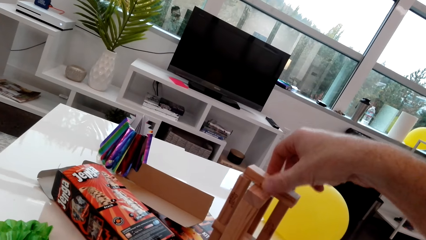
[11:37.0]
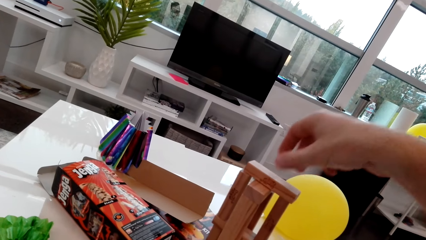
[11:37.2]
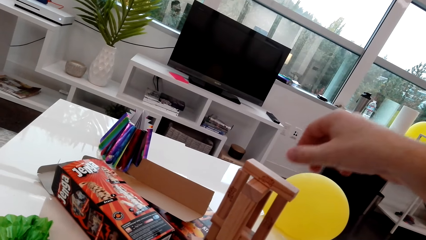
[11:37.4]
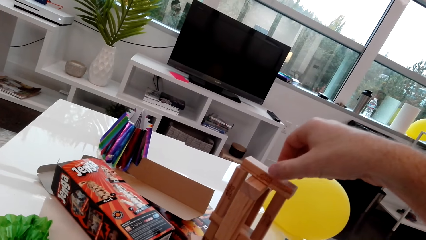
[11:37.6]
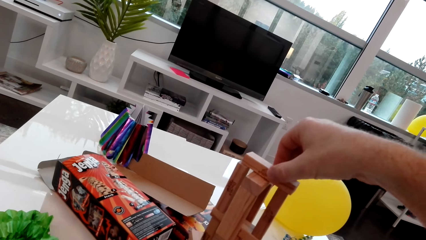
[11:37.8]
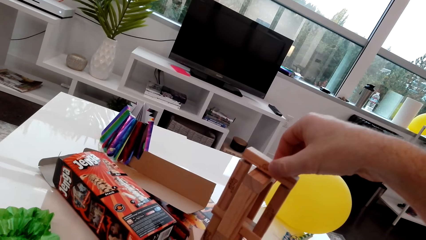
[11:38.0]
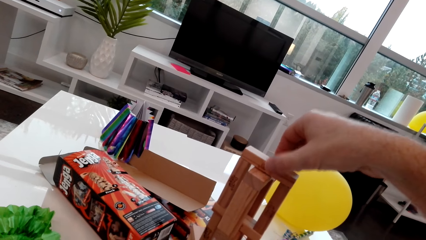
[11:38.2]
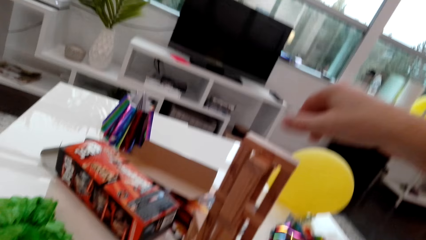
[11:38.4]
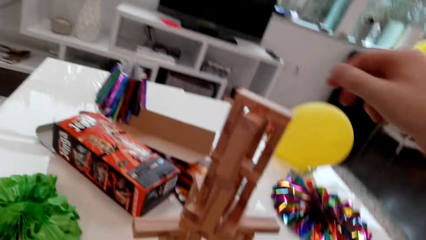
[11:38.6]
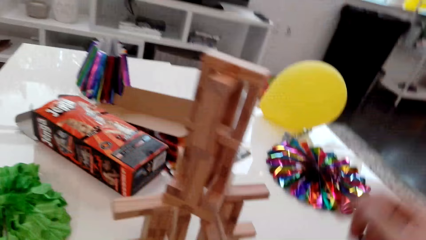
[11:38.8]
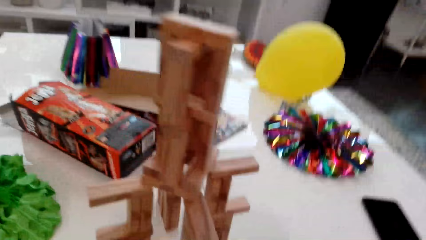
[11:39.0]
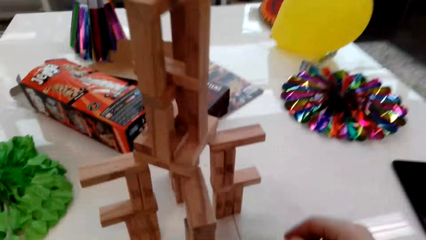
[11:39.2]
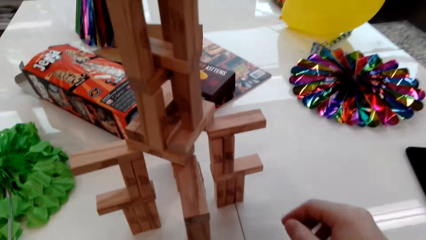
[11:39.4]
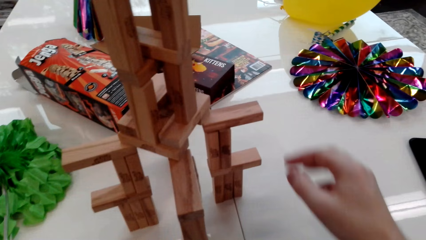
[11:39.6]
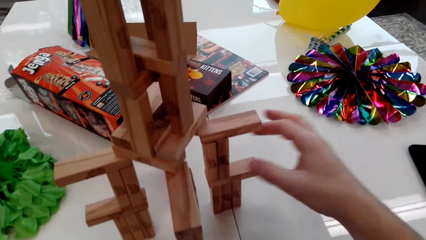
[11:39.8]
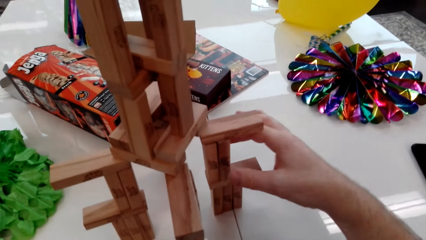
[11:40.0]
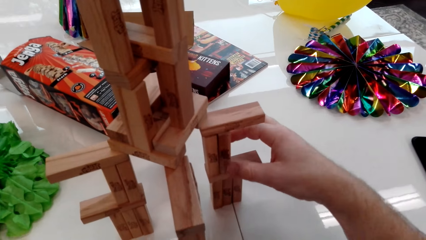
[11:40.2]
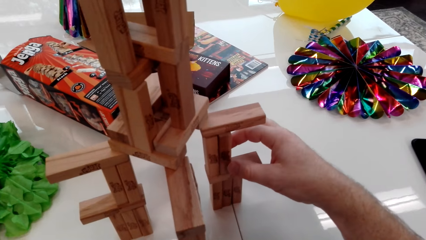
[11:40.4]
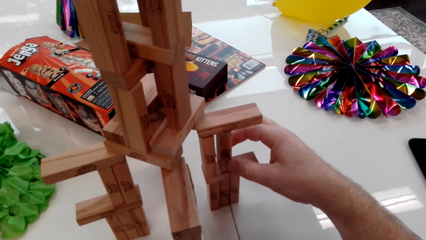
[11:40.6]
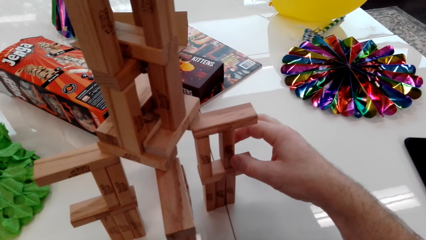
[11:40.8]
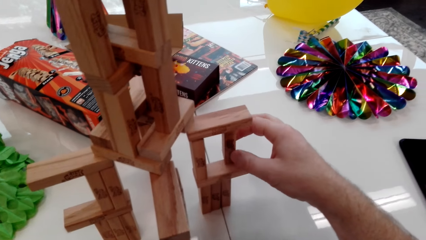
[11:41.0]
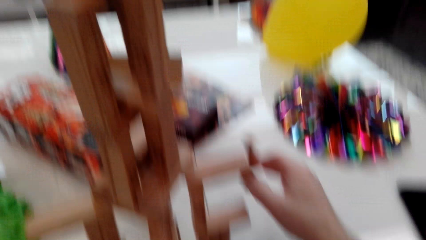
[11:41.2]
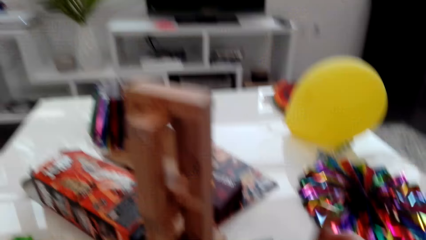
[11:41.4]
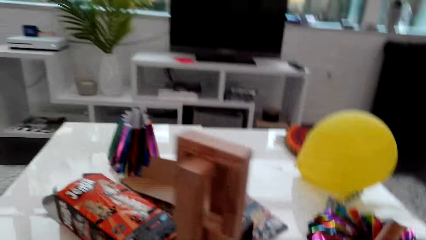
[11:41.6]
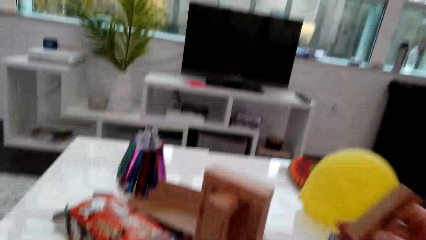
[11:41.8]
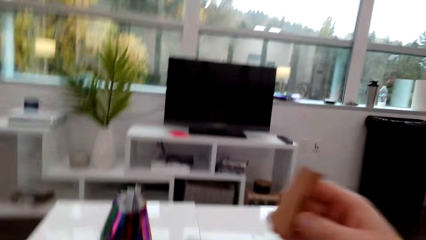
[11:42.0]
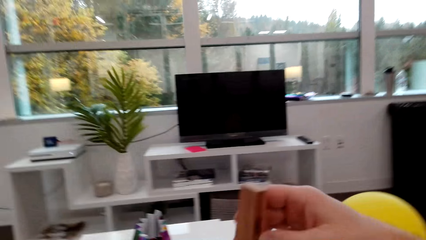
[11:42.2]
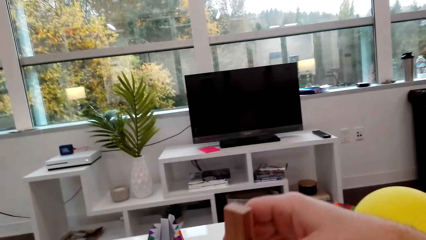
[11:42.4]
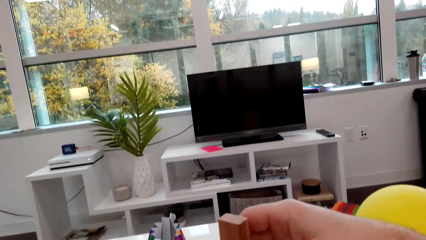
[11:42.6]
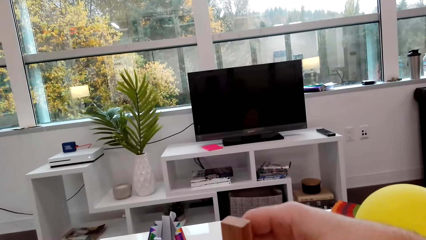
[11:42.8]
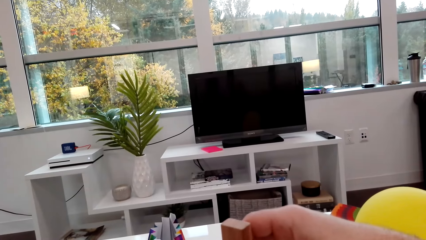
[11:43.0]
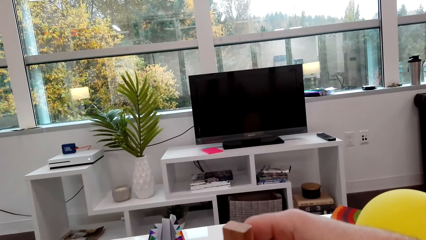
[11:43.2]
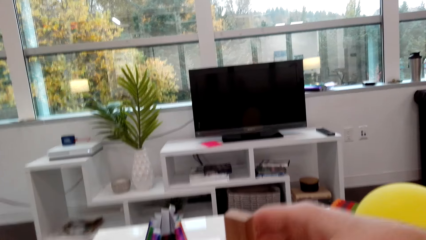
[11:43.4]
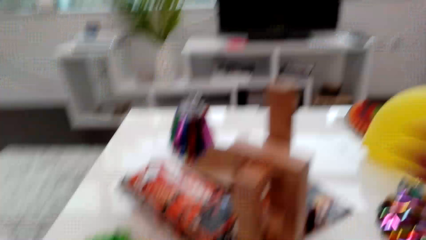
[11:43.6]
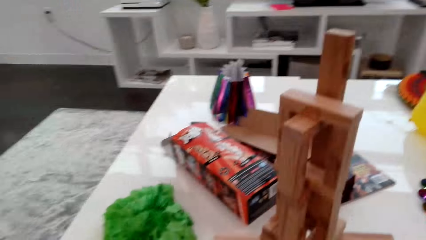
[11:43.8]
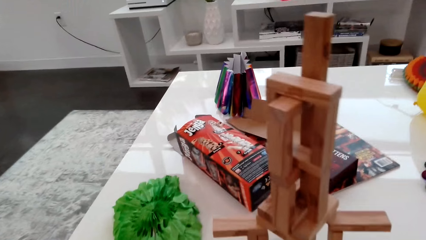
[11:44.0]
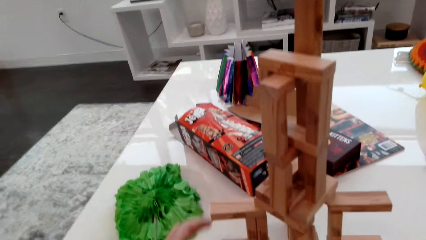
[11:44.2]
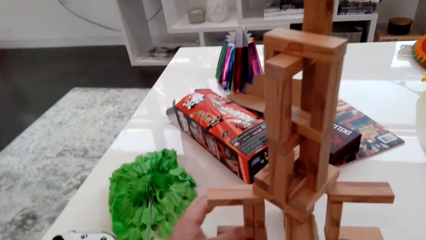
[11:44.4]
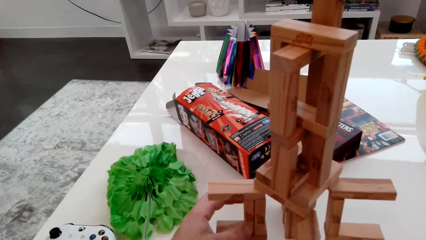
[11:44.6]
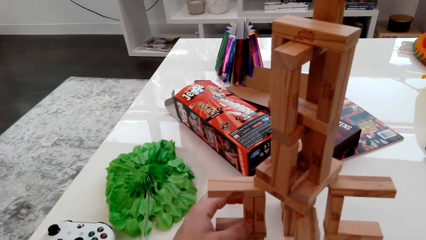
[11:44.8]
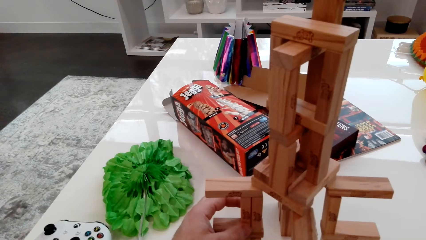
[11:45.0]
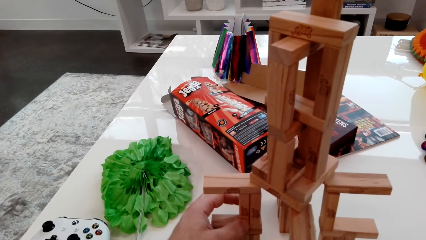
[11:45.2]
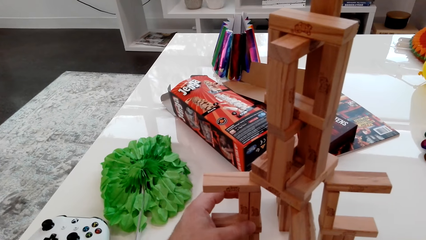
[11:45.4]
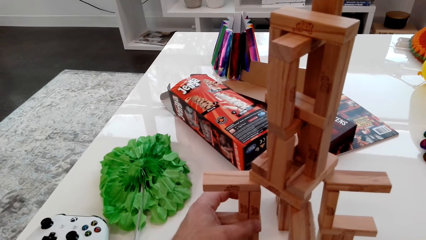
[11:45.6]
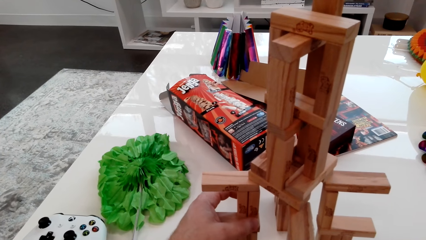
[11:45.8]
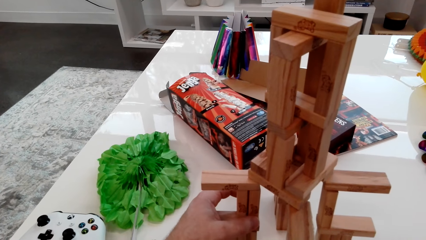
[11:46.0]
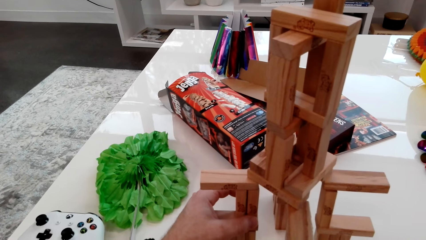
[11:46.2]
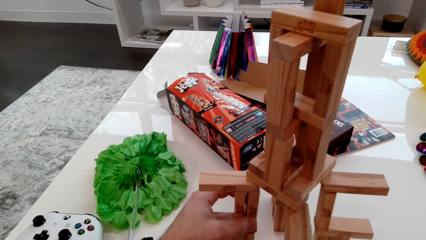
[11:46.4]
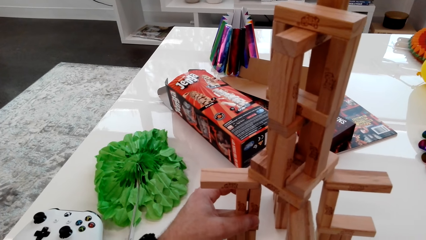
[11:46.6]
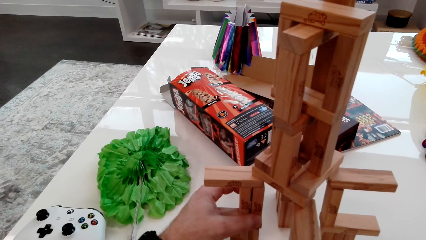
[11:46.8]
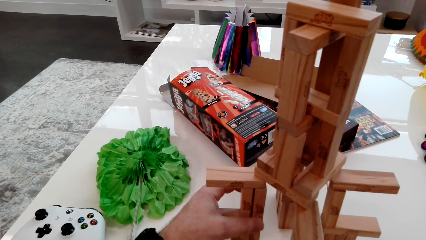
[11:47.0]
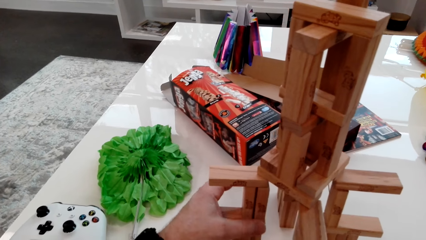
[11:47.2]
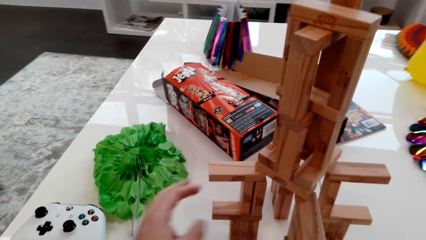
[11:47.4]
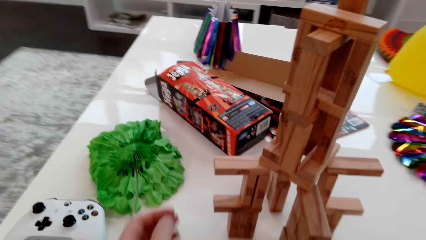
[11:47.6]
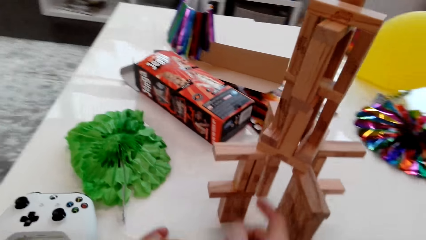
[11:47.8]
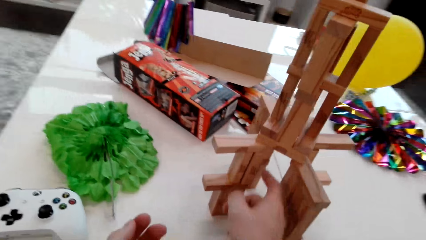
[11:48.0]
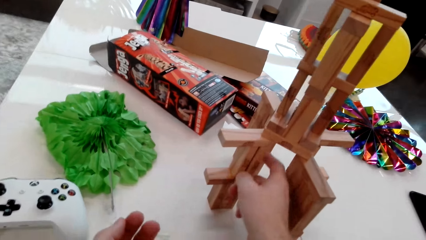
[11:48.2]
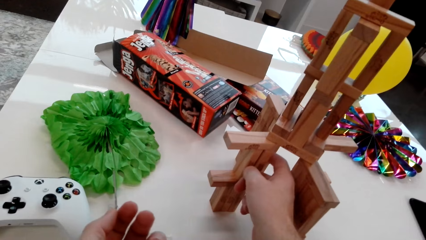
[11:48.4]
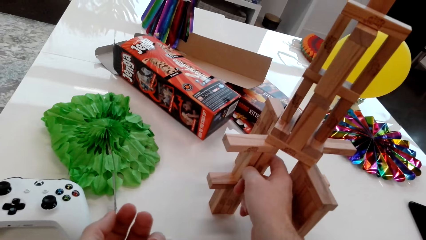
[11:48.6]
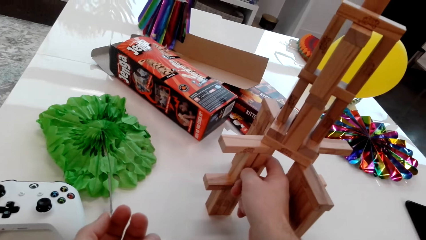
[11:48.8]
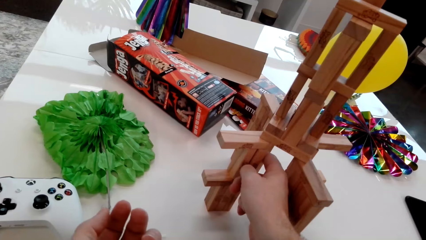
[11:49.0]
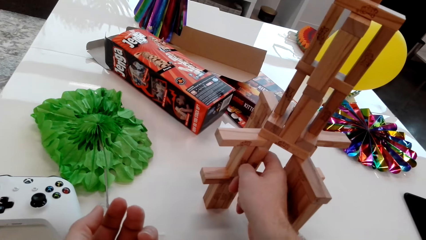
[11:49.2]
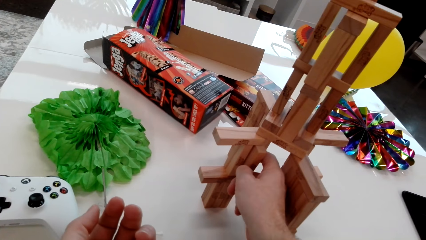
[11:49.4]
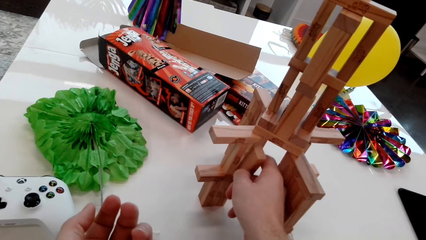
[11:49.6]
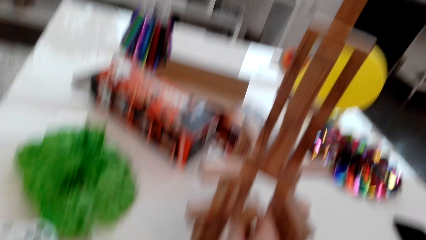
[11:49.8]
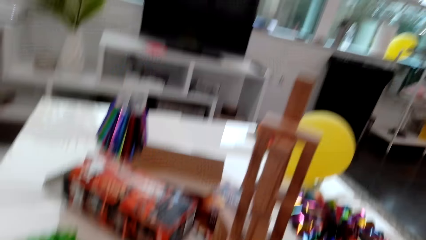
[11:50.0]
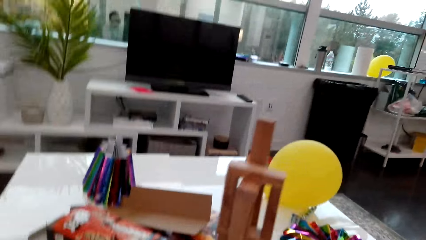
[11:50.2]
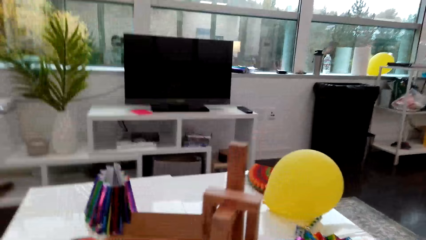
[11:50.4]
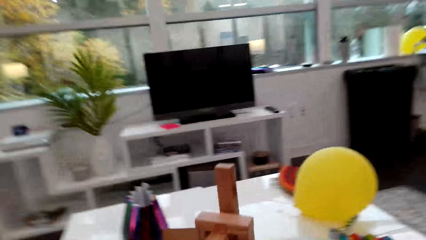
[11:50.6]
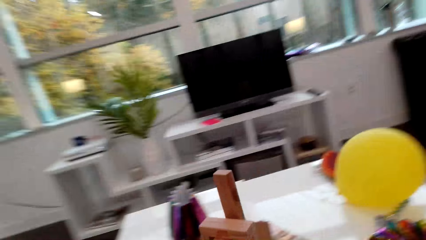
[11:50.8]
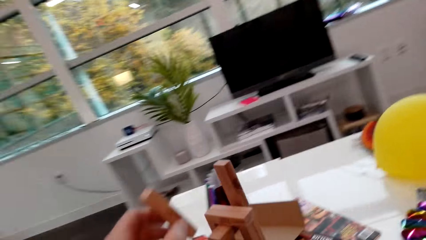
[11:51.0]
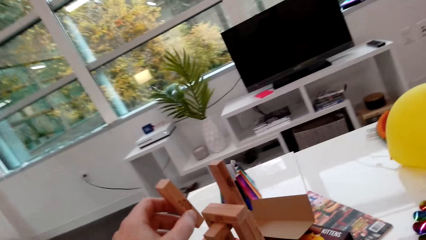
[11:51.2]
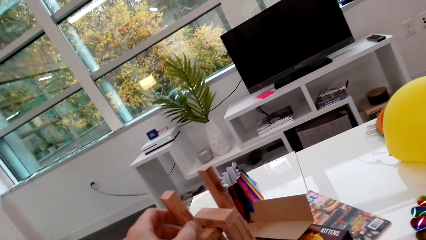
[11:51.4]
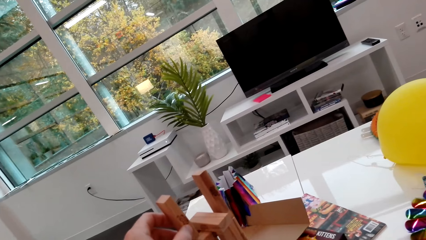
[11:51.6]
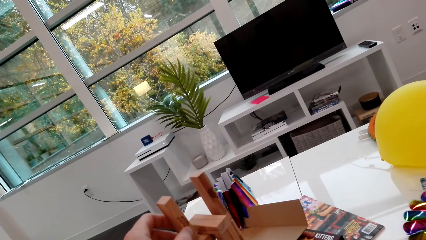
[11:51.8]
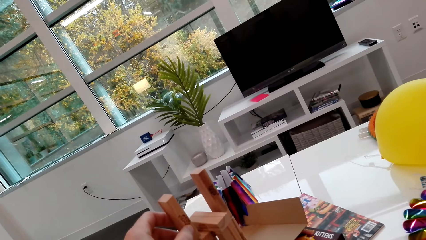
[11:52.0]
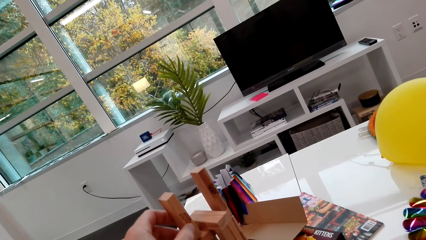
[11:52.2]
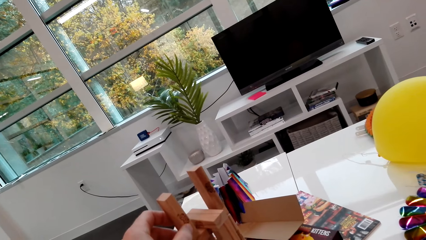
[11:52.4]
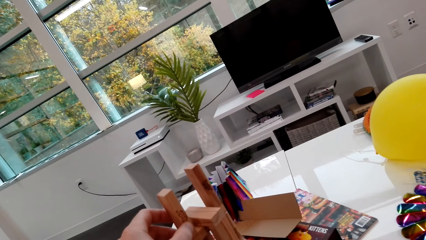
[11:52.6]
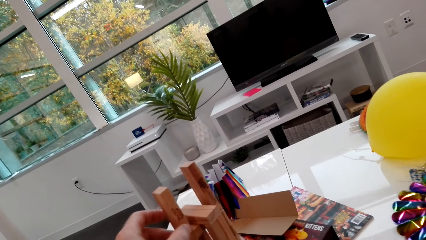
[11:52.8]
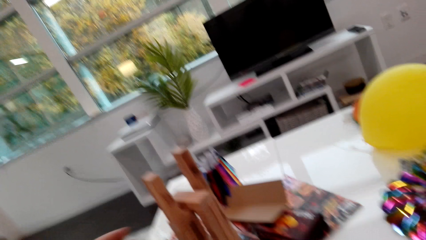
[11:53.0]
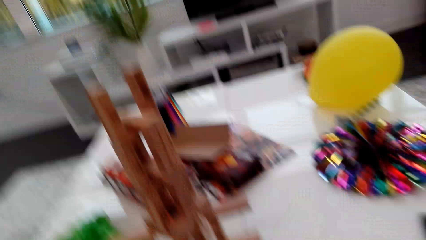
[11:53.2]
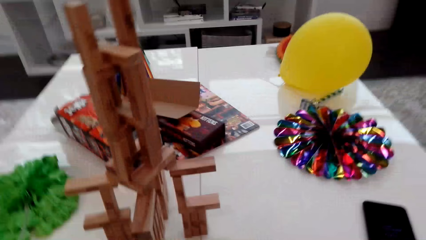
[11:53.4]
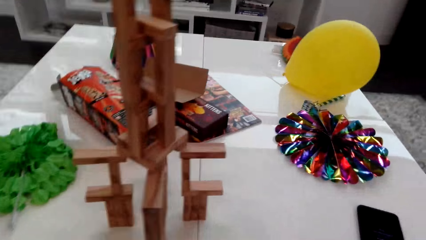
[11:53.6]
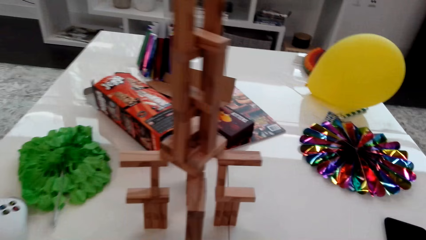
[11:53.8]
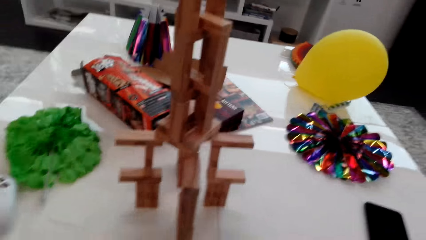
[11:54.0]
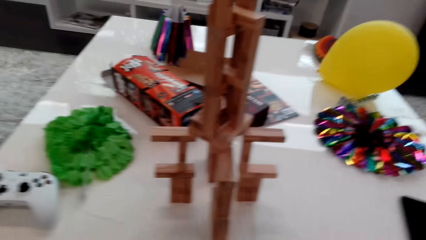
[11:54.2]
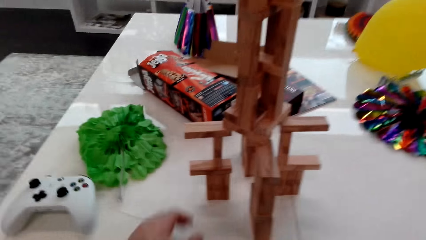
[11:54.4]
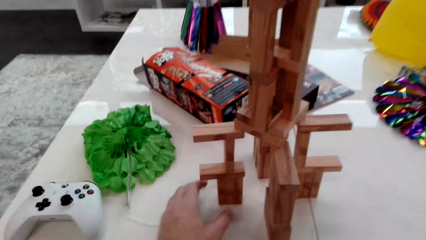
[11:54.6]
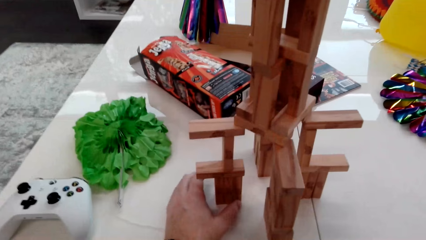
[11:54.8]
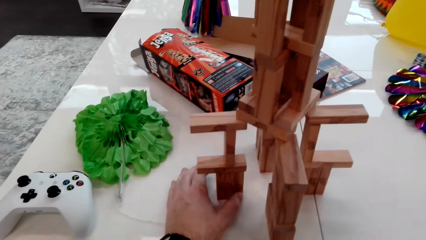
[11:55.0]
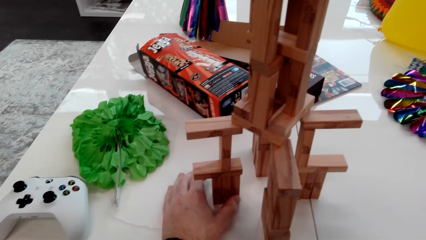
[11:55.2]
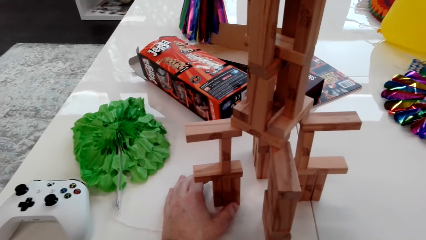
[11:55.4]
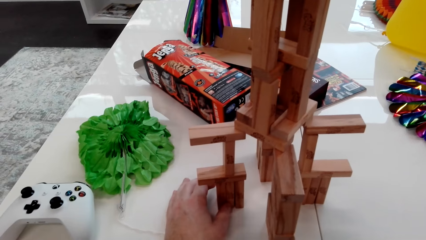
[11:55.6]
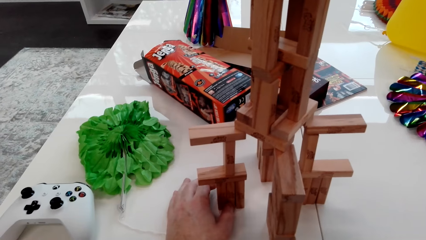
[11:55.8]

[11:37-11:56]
The camera wearer places the cube on the stack. They adjust the cube. They take away a cube from the stack and place the cube on the stack. They take away a cube from the stack and place the cube on the stack.
